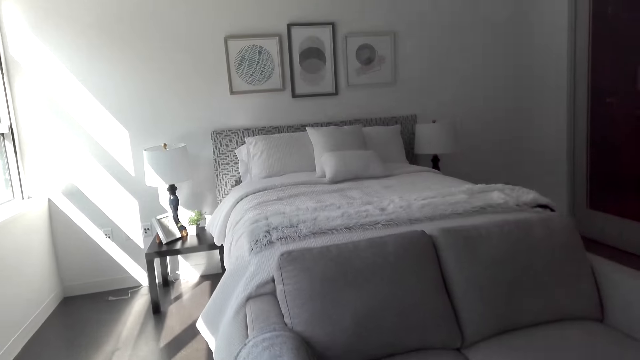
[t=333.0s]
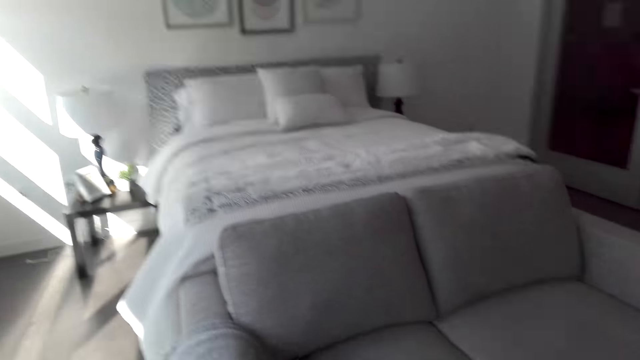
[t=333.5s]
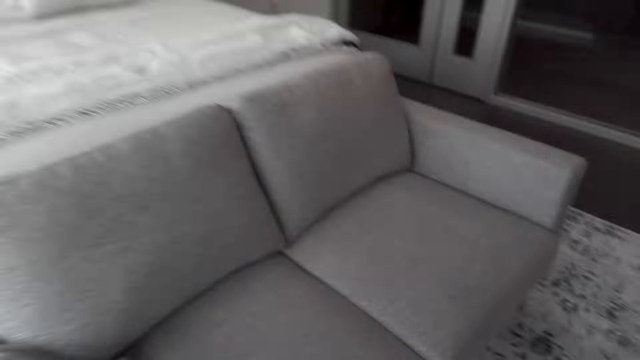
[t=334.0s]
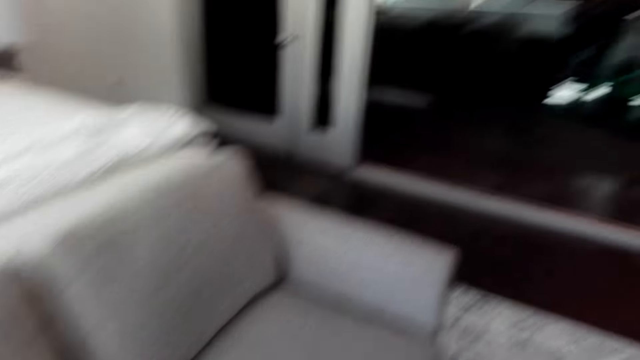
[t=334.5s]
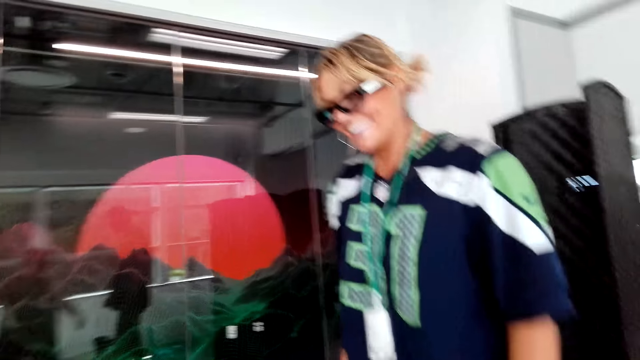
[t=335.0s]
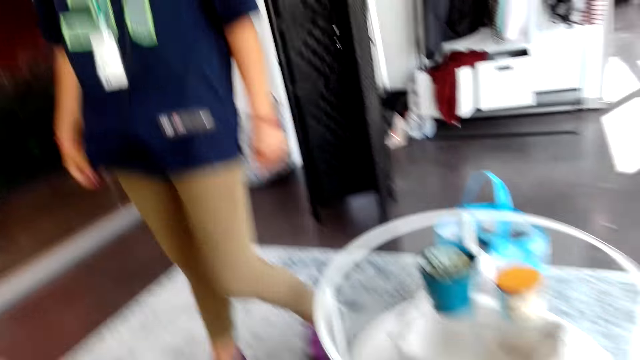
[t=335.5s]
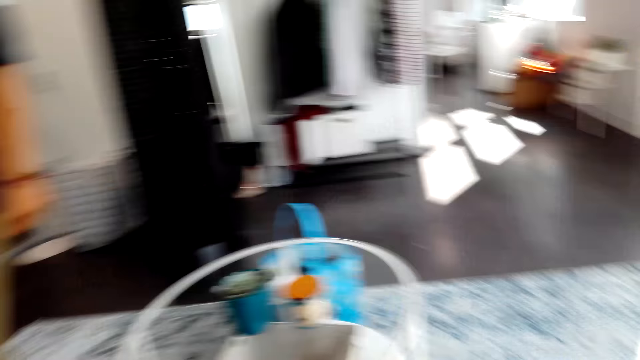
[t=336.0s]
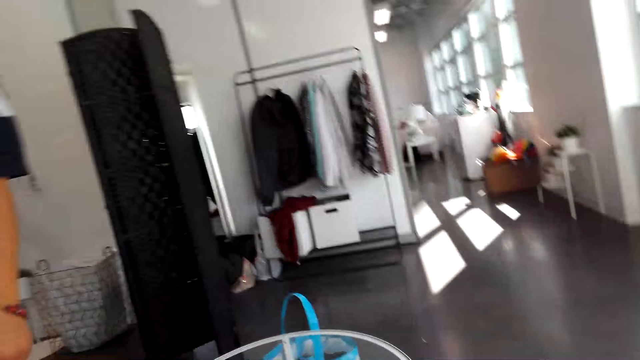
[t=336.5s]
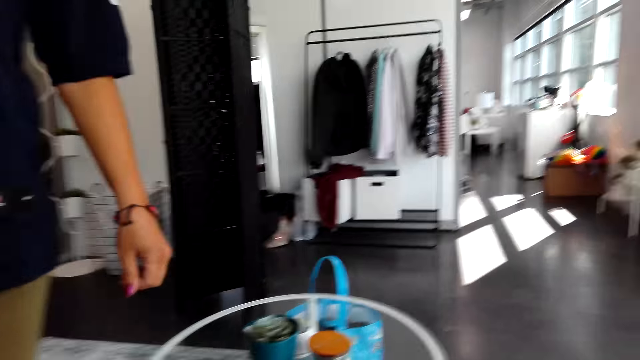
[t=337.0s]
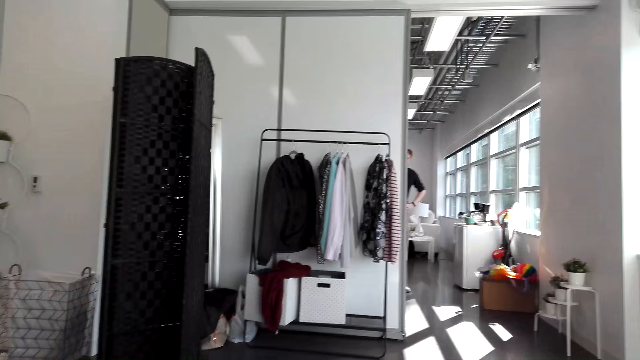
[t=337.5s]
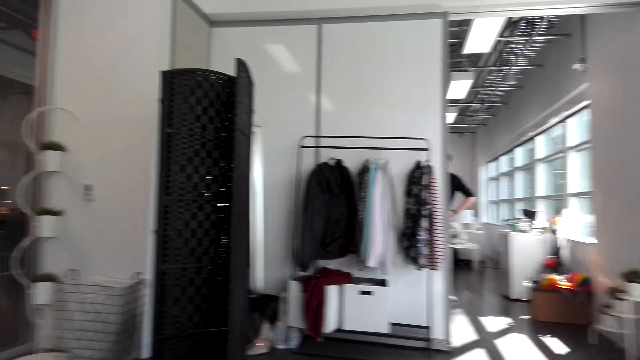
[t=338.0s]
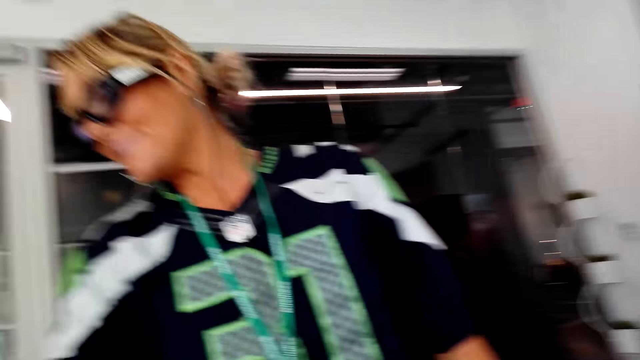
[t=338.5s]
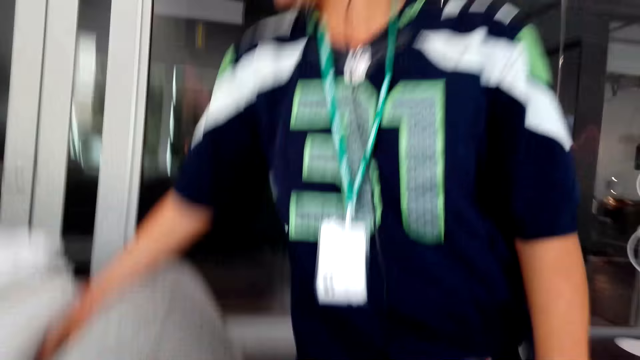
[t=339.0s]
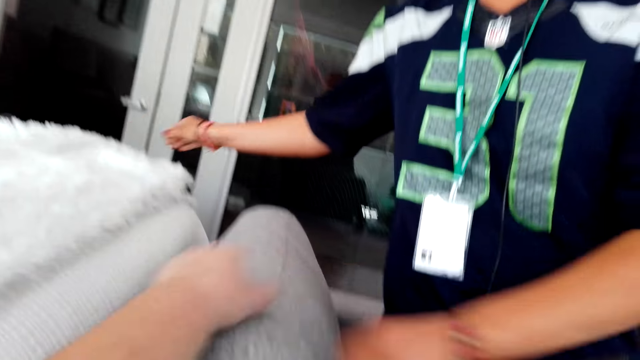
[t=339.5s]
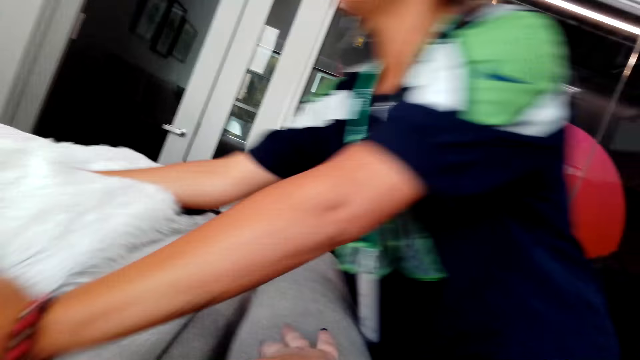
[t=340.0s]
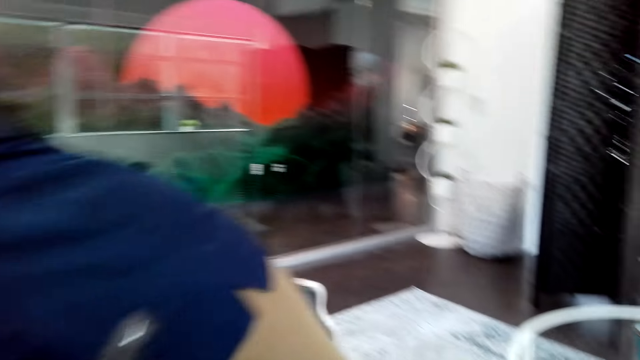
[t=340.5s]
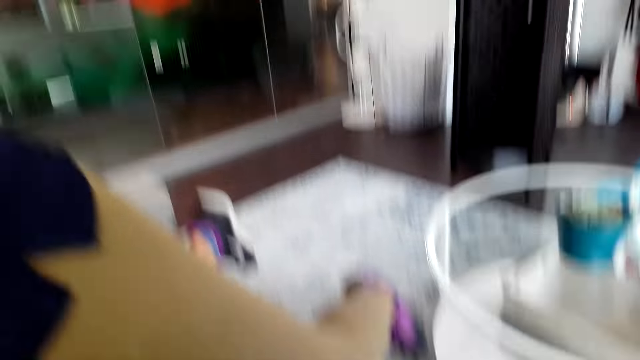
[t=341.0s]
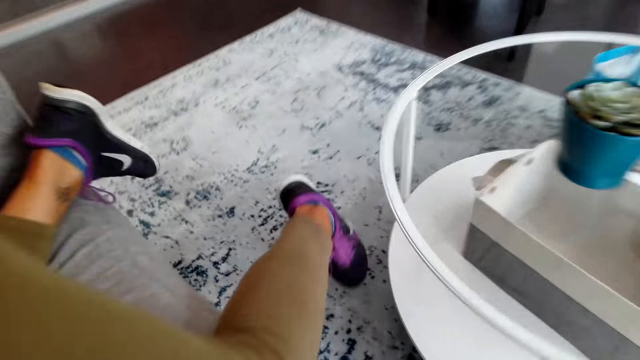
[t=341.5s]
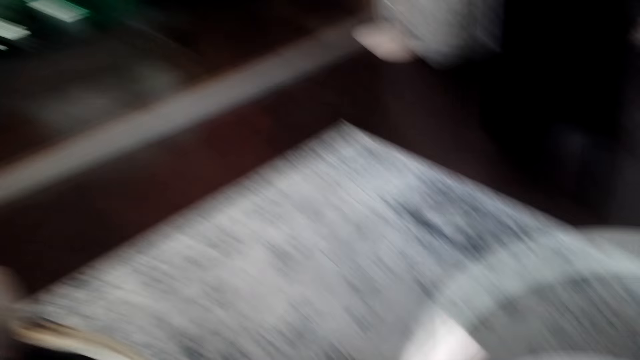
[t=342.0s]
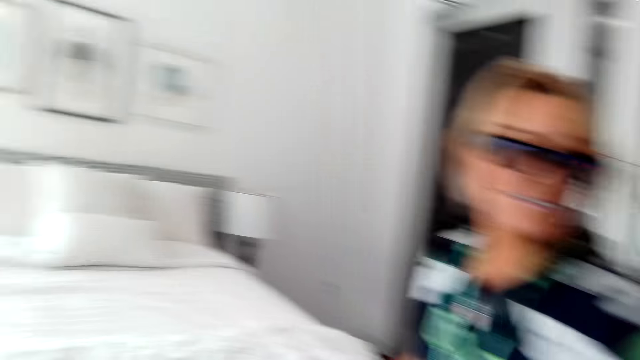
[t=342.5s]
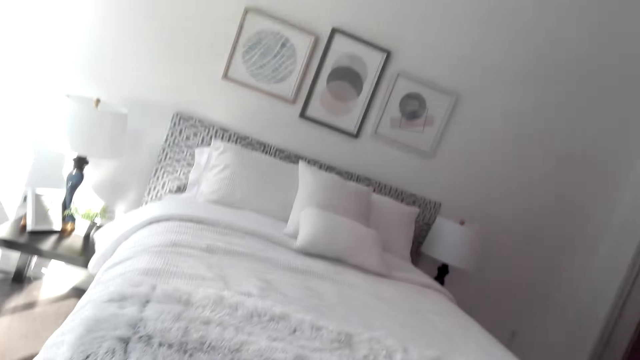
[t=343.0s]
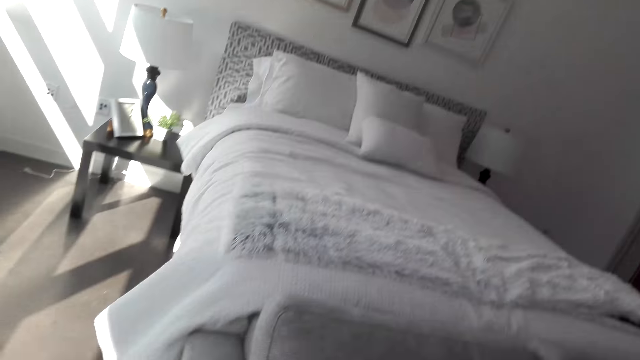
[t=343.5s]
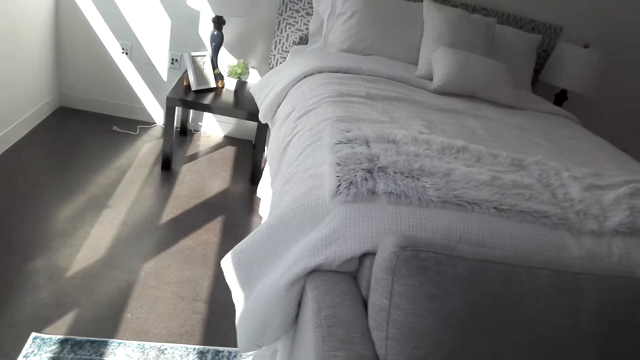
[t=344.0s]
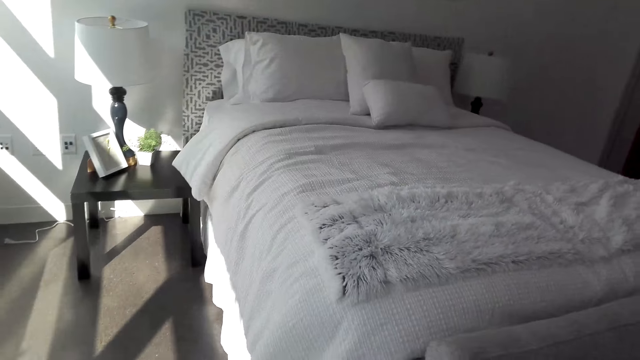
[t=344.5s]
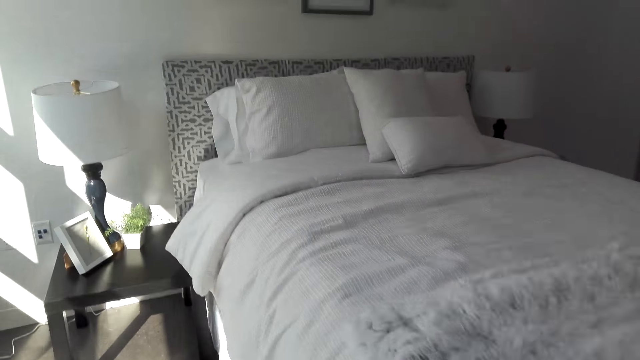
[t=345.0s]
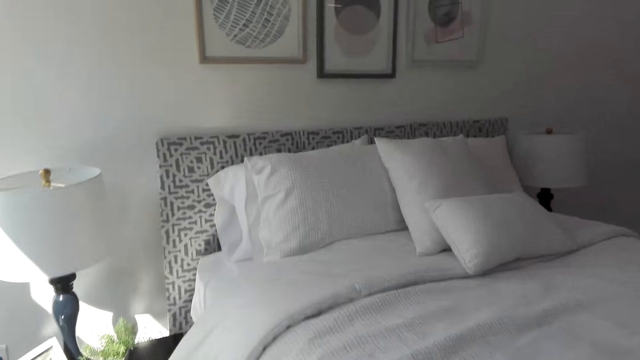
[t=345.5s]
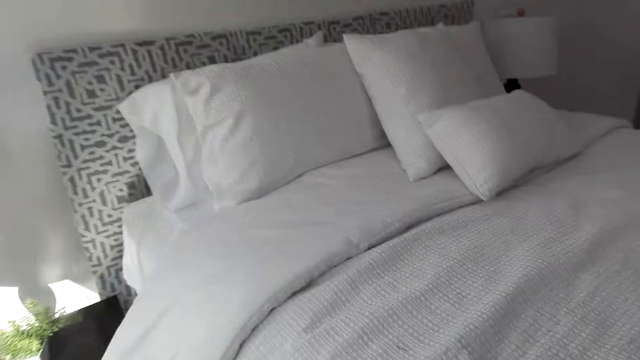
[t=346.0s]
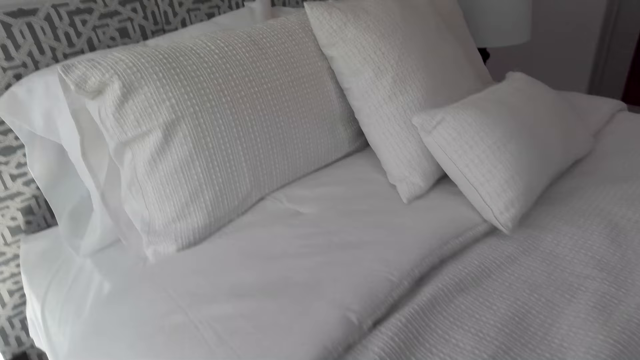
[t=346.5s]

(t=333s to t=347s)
The camera wearer laughs. A woman laughs. The camera wearer looks around, sits on the couch, and talks to the woman. The woman talks to the camera wearer. The woman kneels on the couch. The woman talks to the camera wearer and touches the bed with both hands. The camera wearer stands from the couch. The woman talks to the camera wearer. The camera wearer looks around. They talk to the woman. The woman talks to the camera wearer.

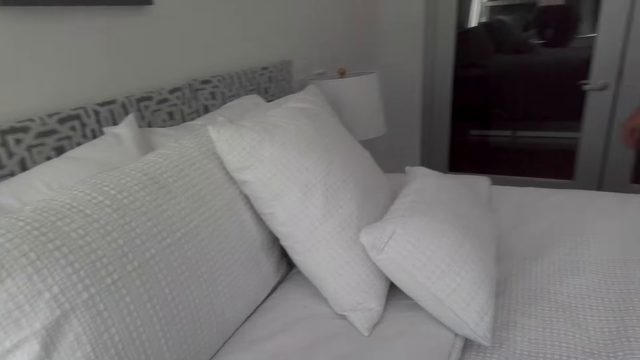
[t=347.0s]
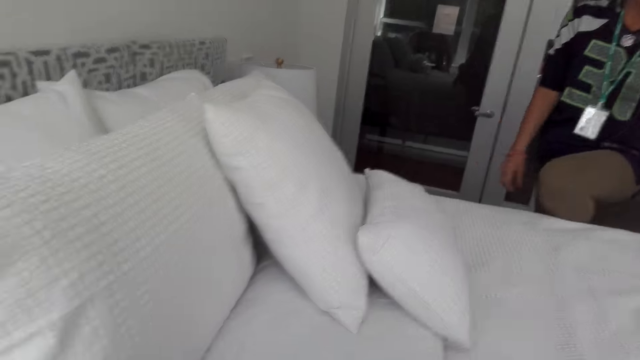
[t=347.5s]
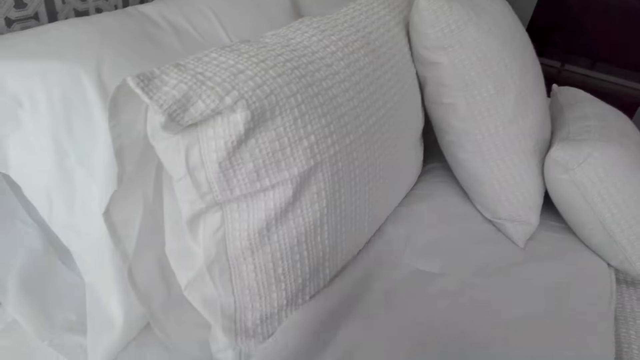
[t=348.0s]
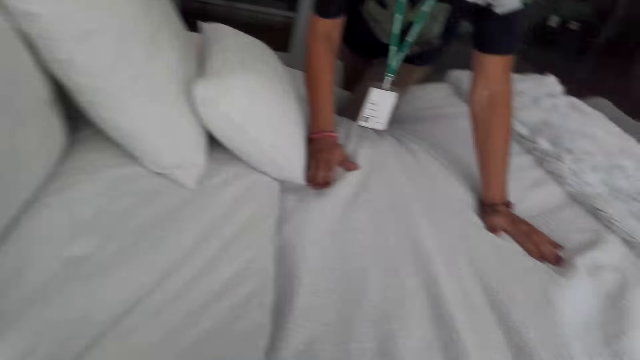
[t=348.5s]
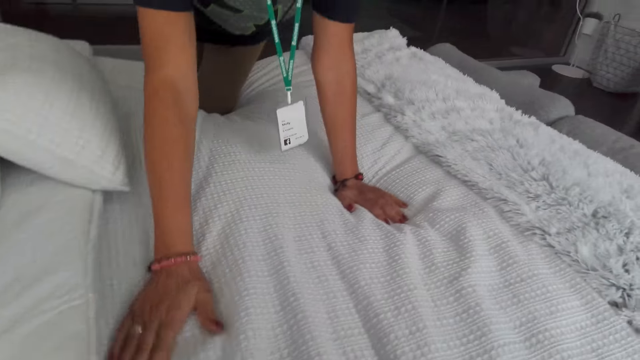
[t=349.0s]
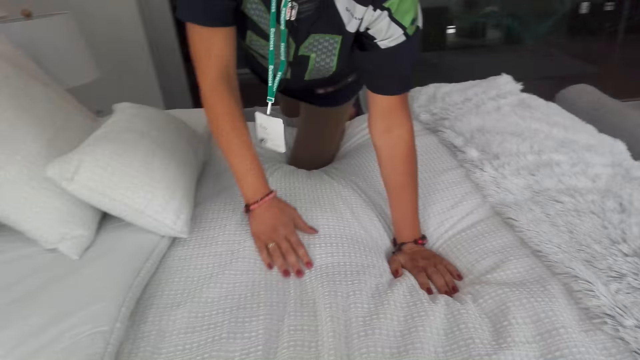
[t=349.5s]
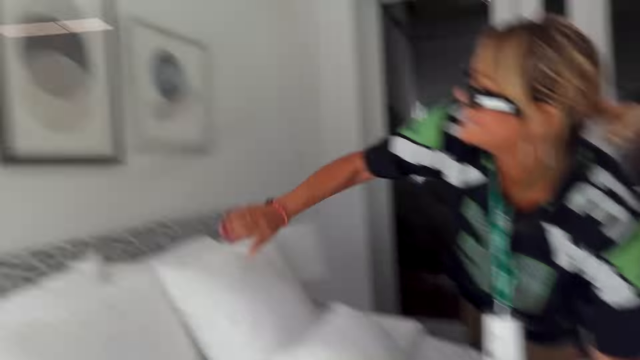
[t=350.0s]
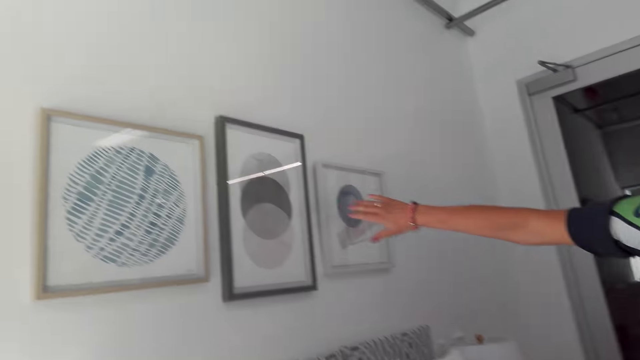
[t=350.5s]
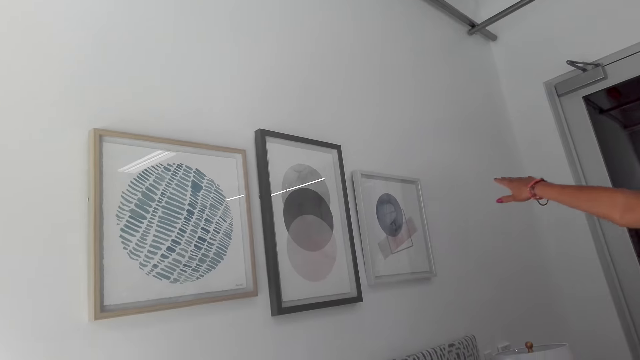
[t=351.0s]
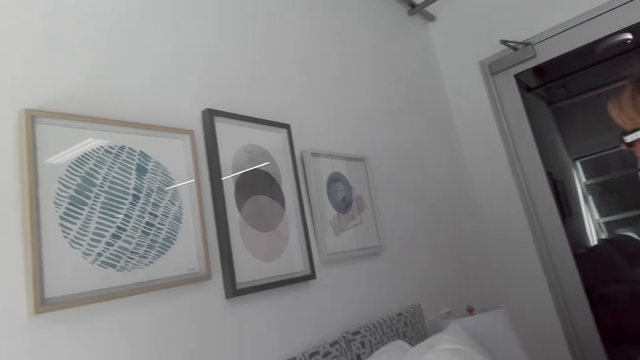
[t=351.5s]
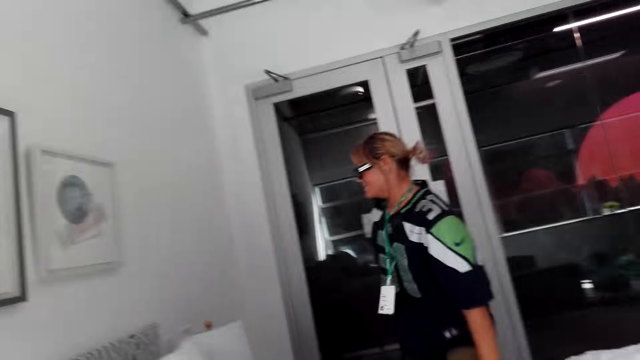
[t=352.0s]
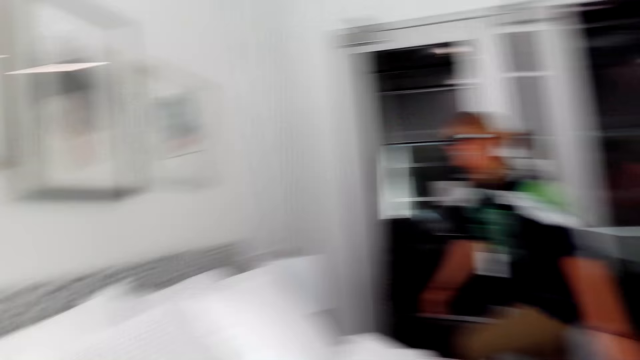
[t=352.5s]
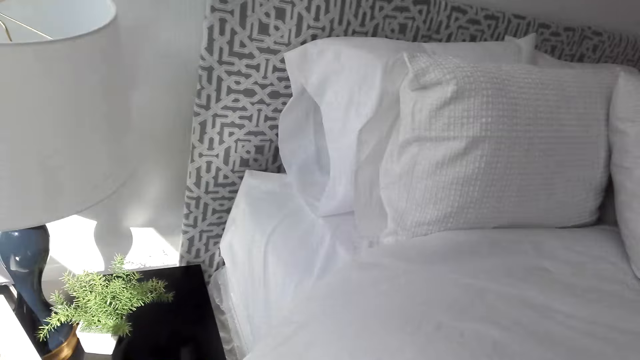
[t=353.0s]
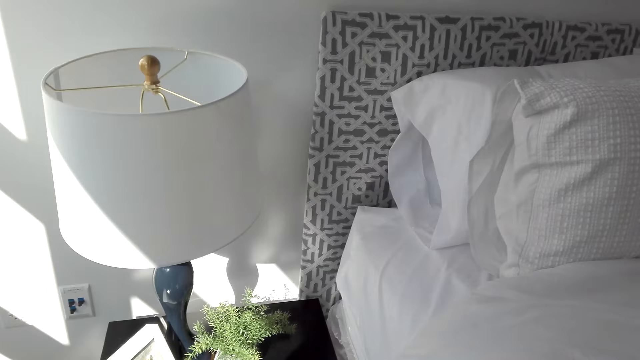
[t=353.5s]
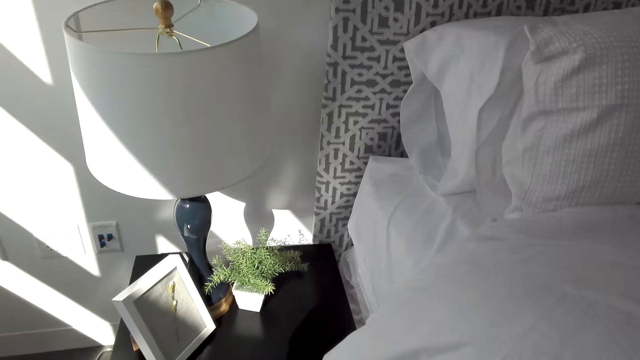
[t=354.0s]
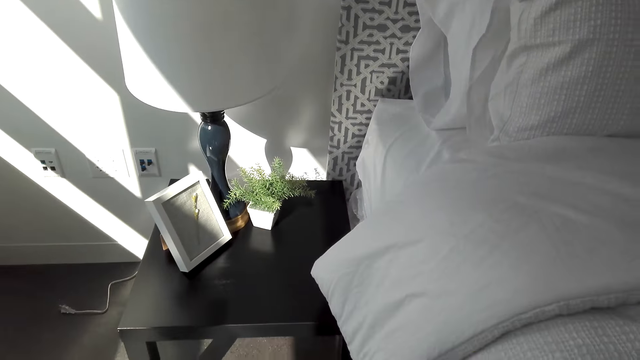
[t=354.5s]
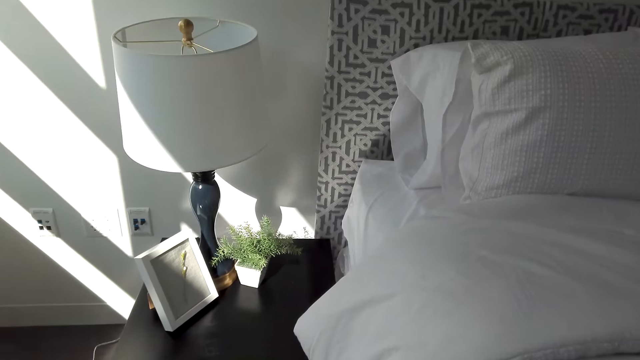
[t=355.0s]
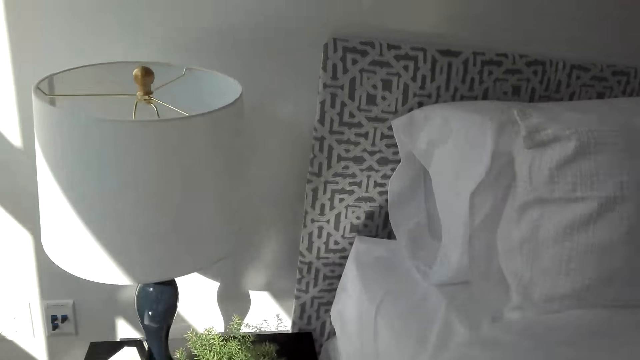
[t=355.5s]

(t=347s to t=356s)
A woman talks to the camera wearer. The camera wearer talks to the woman. The woman kneels on the bed and touches the sheets of the bed. The woman talks to the camera wearer and points at the art paint on the wall. The camera wearer talks to the woman, looks around, and talks to the woman.
